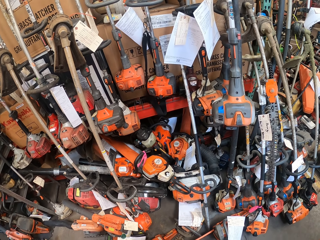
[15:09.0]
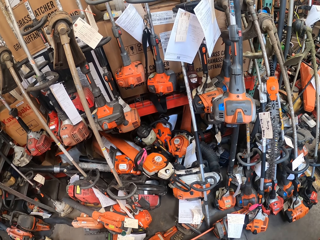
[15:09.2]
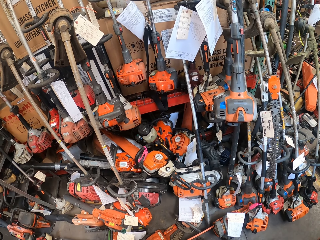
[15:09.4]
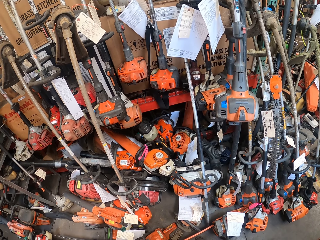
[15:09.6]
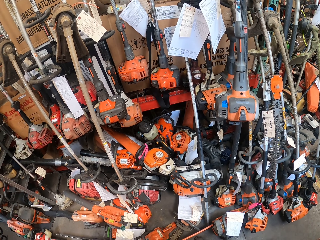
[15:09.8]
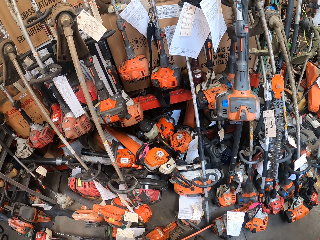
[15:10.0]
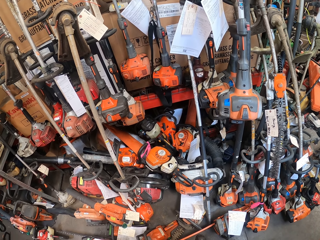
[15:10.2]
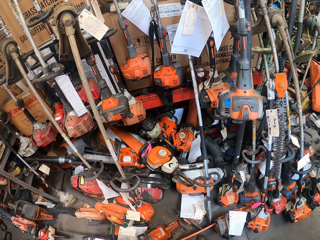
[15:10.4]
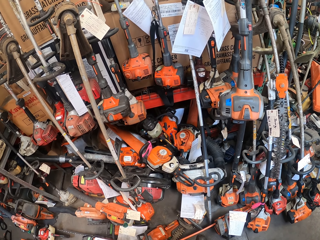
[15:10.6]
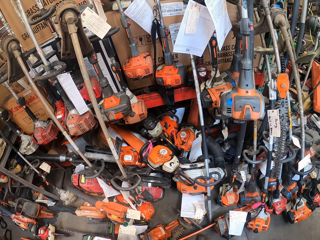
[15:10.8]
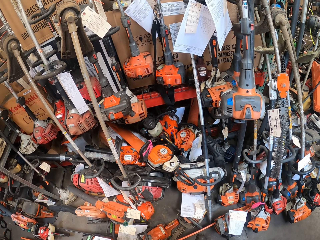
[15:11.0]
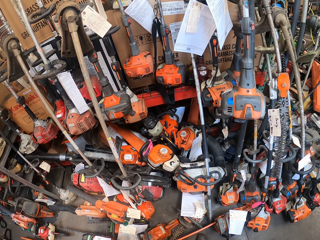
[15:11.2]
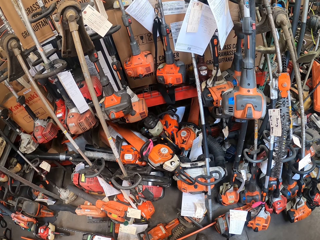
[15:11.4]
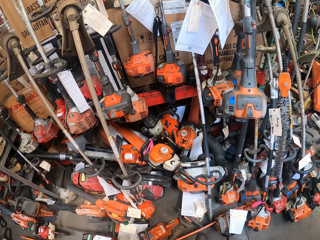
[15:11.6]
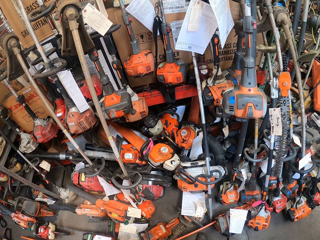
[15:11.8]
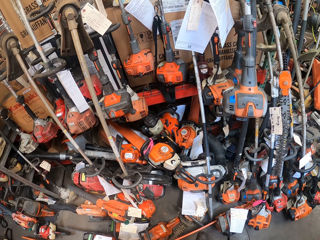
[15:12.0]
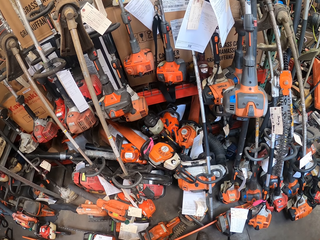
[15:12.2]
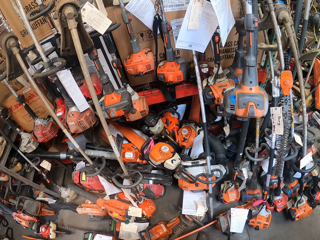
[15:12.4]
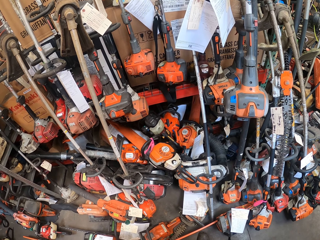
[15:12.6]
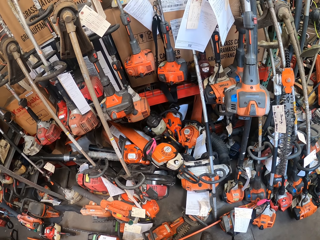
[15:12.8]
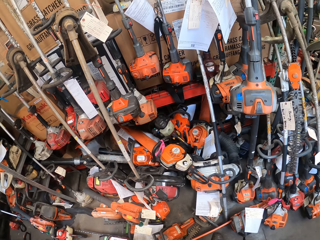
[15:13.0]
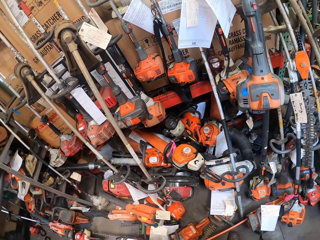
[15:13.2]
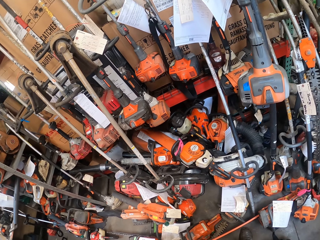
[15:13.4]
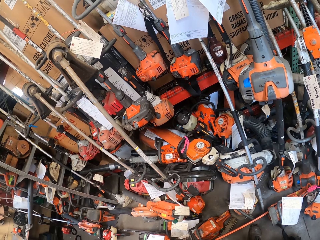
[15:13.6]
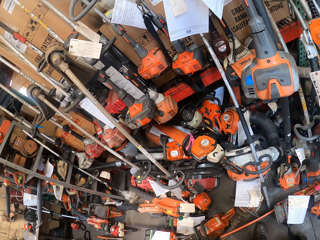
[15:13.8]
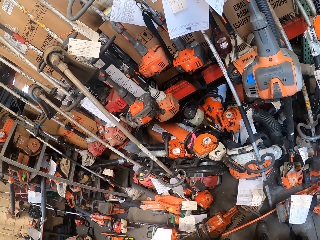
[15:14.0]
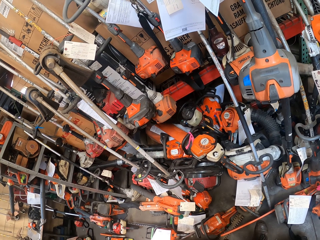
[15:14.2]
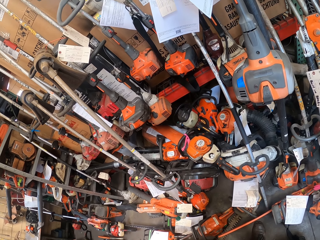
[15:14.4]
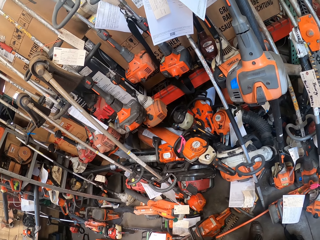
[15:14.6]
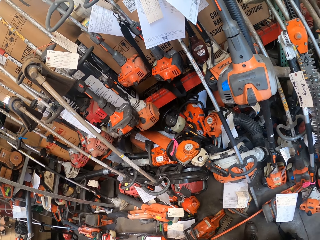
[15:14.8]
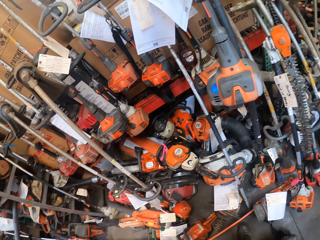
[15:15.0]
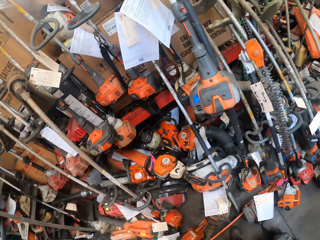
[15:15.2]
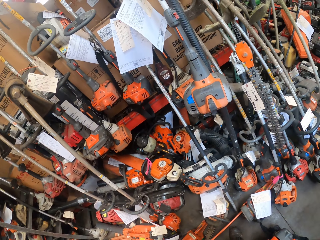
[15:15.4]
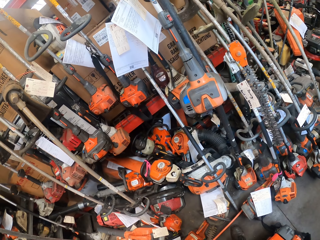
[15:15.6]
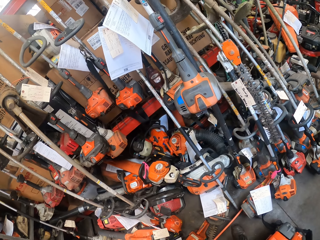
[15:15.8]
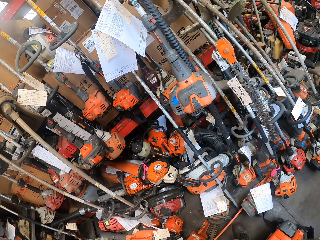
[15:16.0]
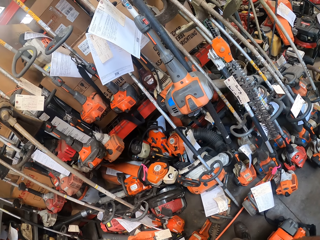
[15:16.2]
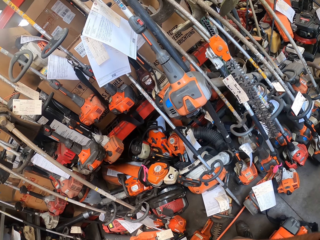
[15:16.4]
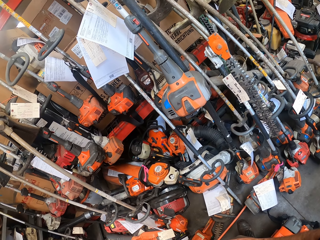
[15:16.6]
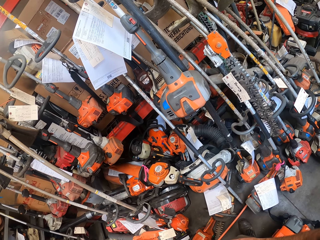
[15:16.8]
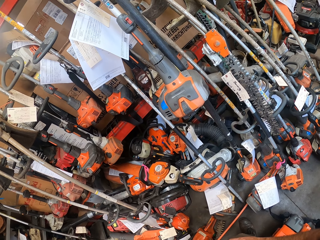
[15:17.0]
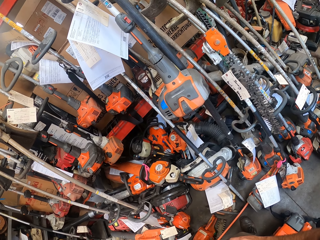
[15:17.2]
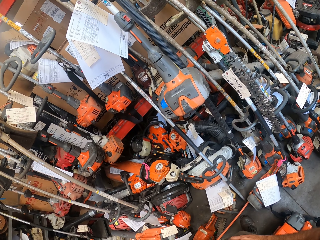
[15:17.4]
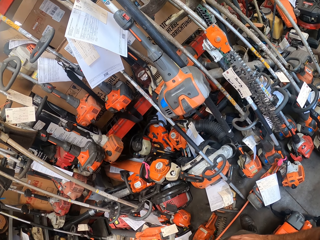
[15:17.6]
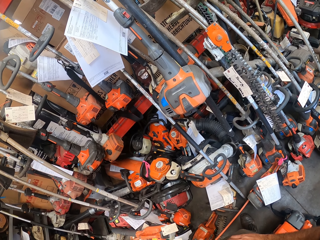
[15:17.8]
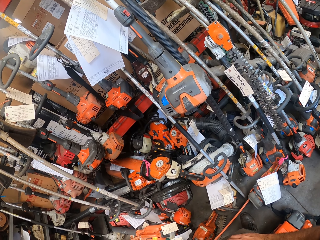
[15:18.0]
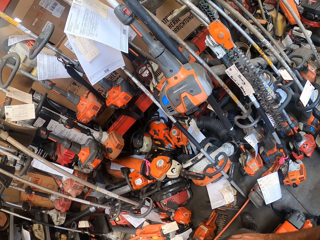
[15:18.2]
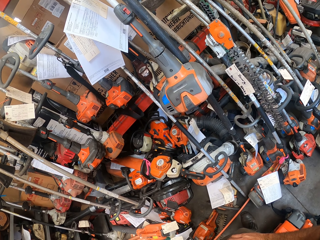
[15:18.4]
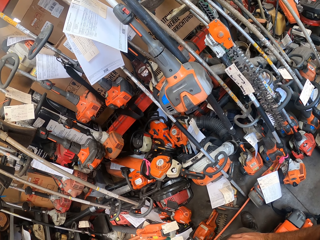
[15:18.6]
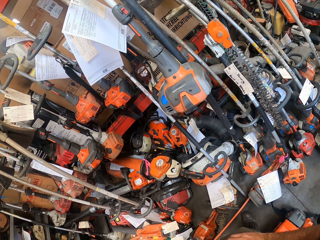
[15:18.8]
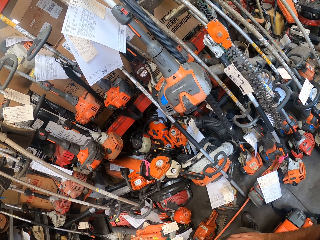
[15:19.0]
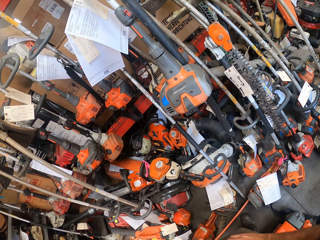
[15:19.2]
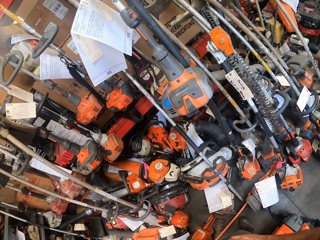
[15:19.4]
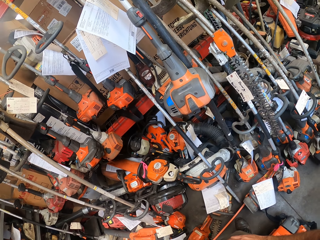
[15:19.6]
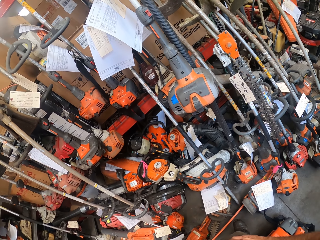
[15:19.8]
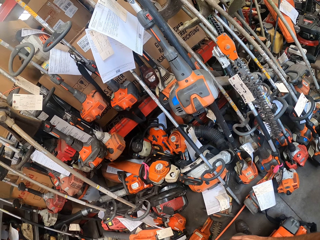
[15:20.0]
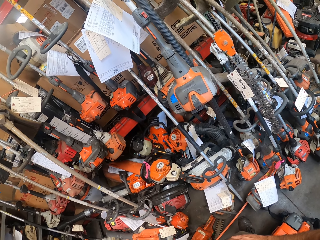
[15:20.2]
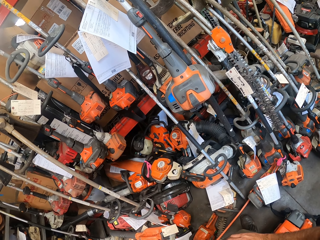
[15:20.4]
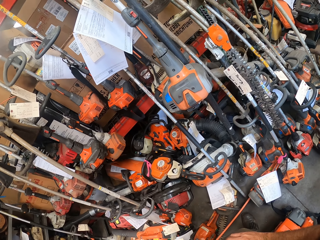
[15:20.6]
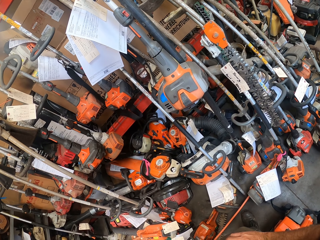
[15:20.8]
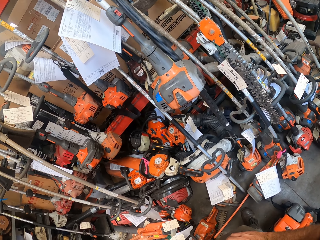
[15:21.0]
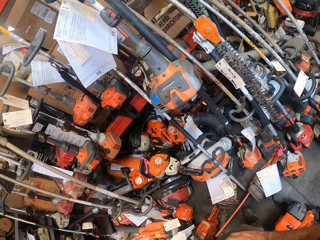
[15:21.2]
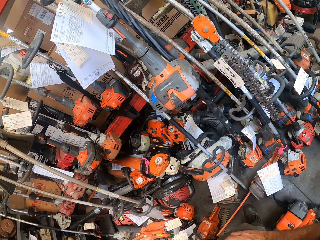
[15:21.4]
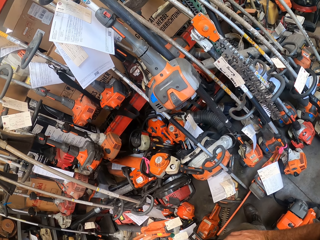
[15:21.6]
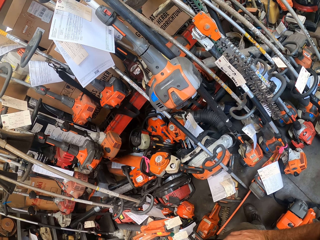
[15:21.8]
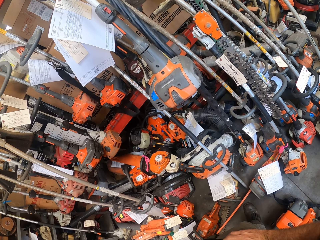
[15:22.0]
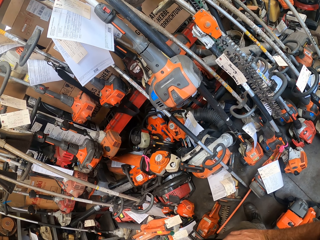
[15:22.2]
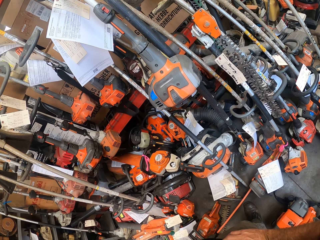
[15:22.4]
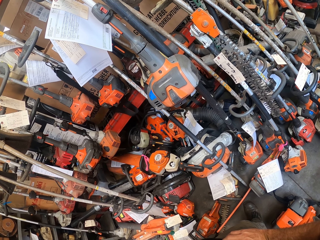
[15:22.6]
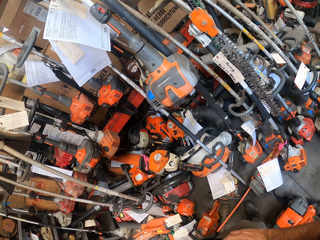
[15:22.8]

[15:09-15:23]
The camera wearer stares at the lawn mowers. They move the camera around. They stare at the lawn mowers.

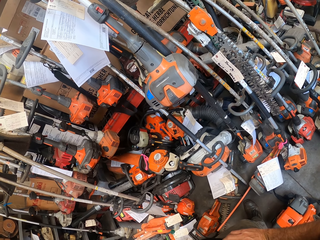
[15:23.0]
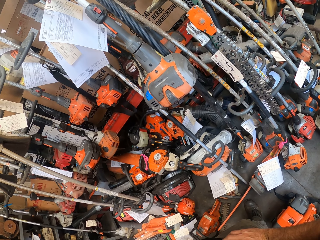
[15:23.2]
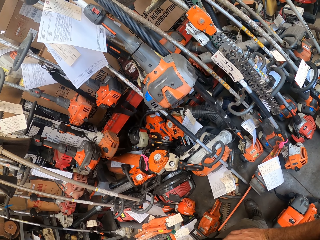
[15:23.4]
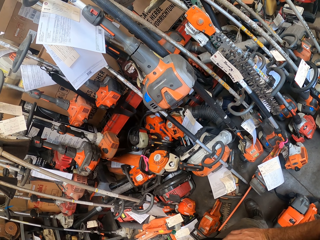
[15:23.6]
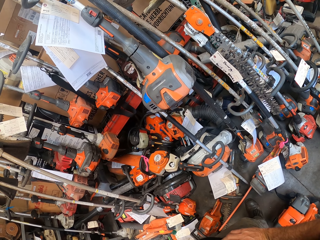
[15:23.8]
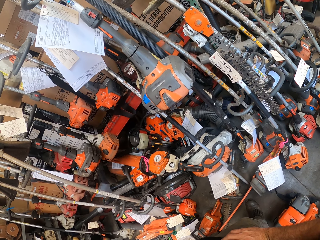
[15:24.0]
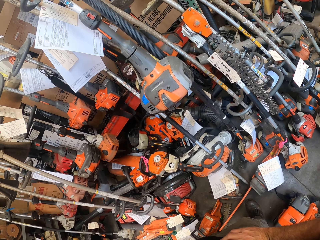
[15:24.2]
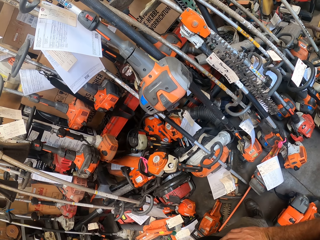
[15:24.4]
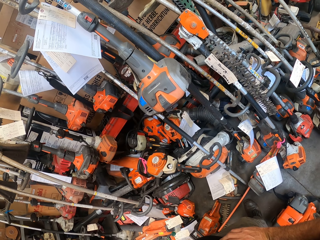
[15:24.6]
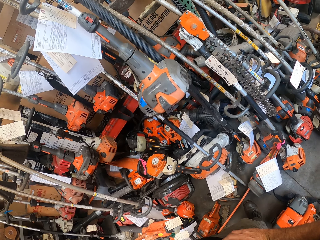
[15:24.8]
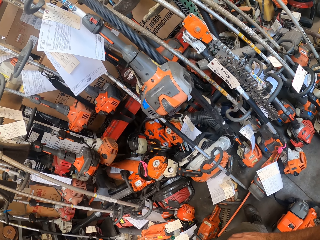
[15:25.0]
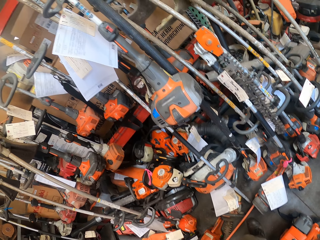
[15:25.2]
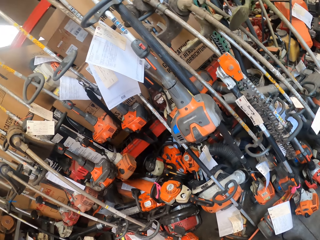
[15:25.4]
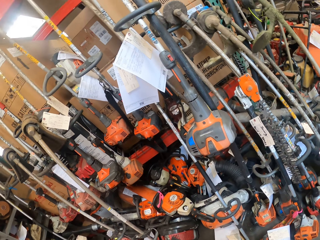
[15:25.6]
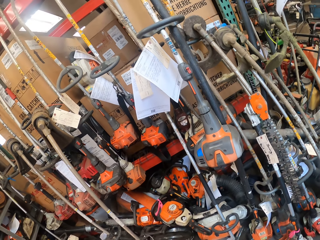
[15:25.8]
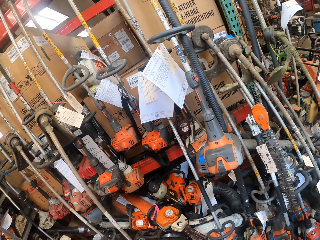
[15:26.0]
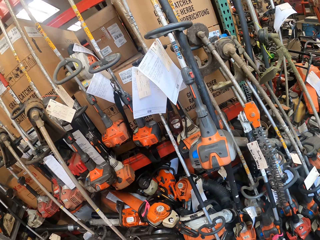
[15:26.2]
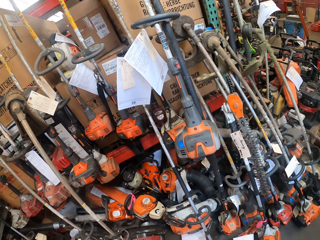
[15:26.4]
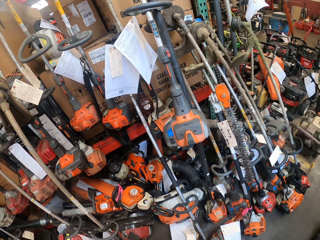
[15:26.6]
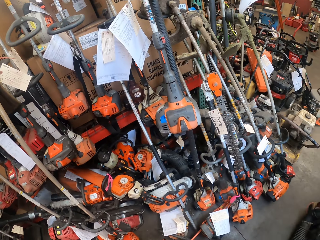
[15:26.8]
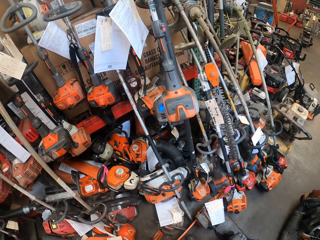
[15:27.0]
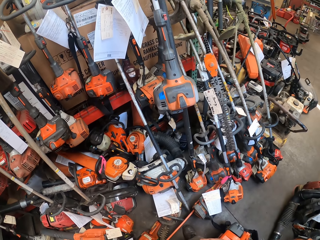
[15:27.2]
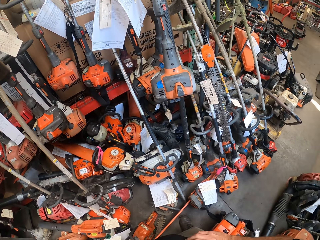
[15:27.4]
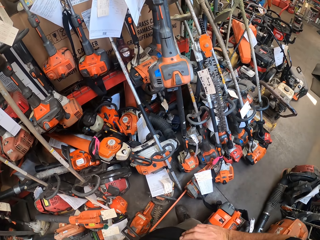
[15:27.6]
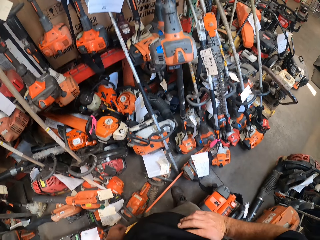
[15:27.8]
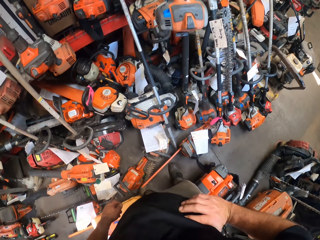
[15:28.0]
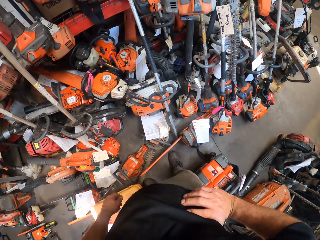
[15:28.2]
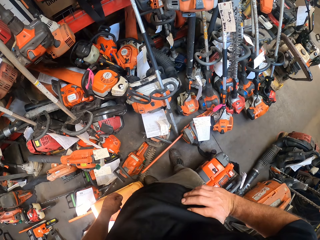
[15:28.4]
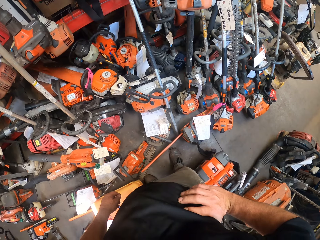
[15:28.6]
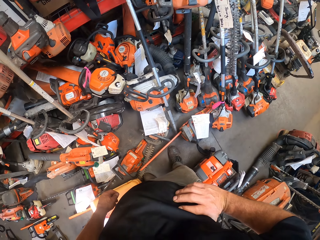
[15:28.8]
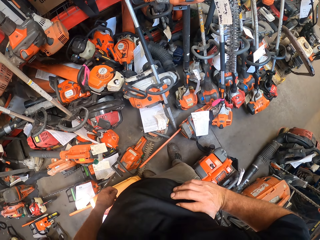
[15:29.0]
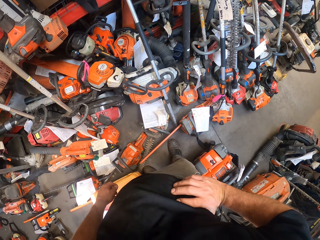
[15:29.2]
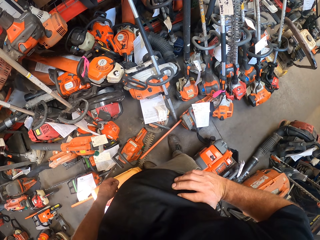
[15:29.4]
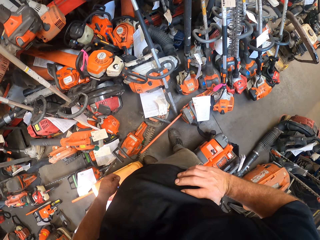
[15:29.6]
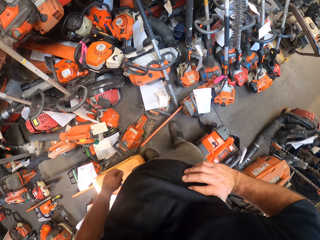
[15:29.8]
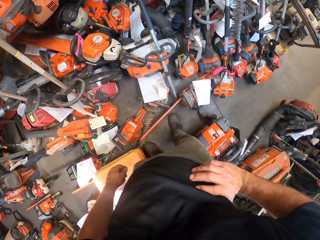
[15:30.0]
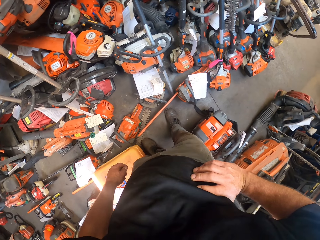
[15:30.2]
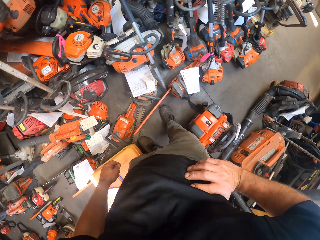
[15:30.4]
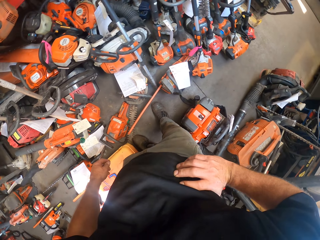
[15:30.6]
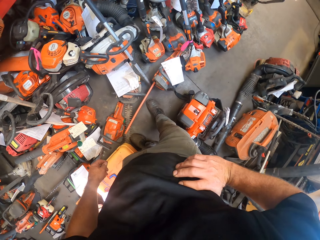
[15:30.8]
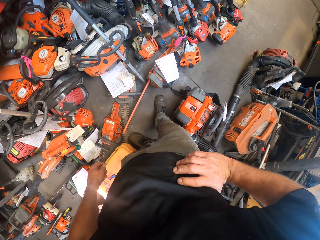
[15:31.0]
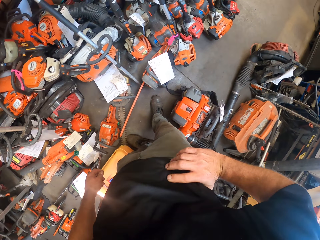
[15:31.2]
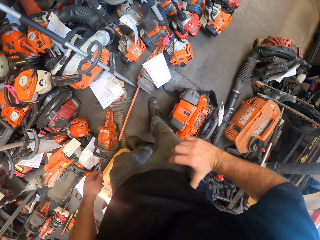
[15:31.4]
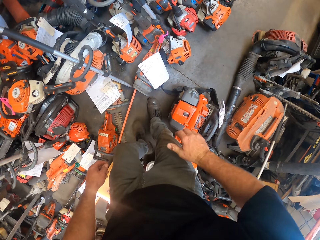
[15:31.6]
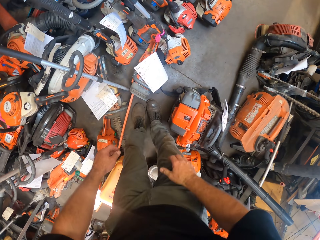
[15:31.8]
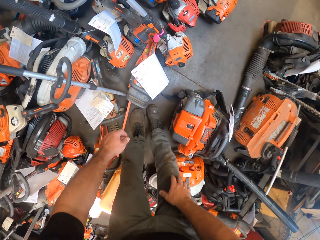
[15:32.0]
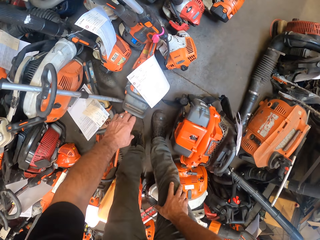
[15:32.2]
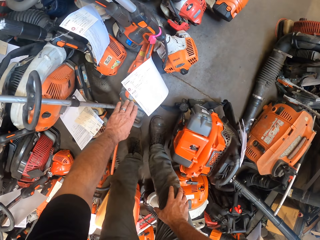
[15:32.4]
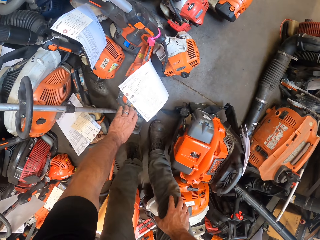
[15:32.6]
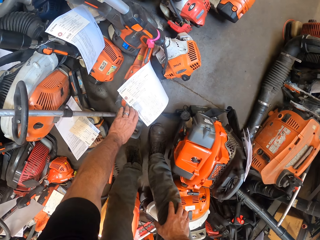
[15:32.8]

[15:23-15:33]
The camera wearer moves the camera around. They place the right hand on the waist. They bend down.
